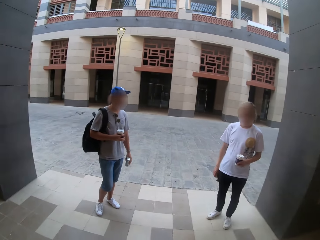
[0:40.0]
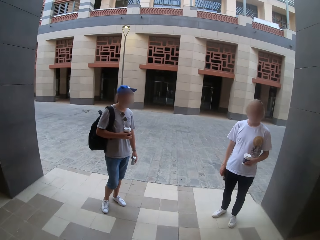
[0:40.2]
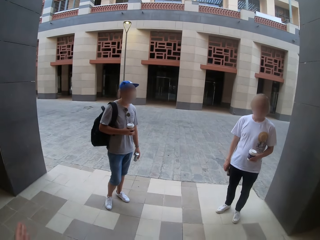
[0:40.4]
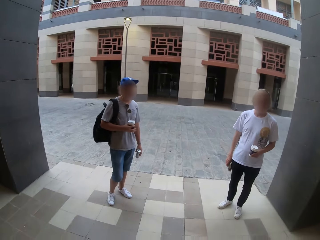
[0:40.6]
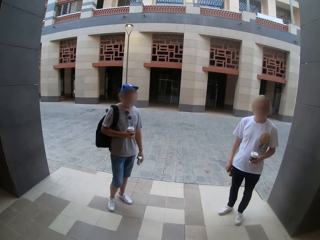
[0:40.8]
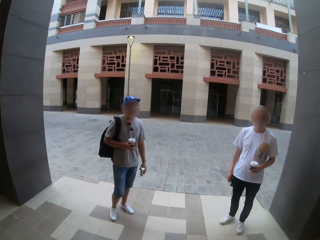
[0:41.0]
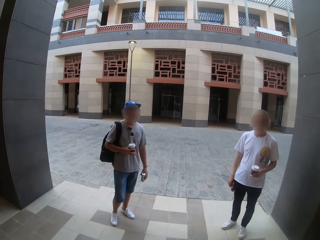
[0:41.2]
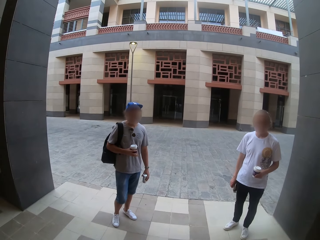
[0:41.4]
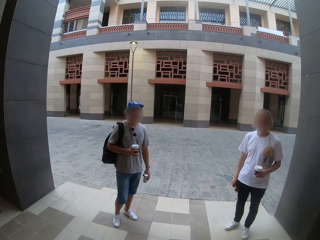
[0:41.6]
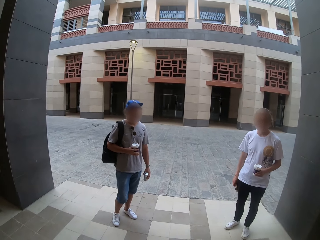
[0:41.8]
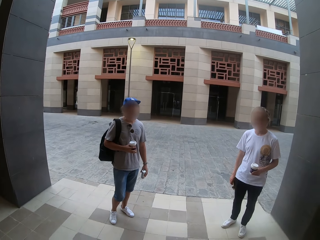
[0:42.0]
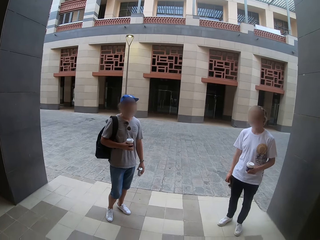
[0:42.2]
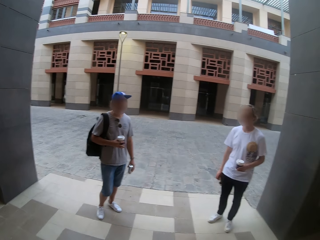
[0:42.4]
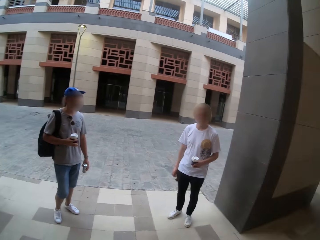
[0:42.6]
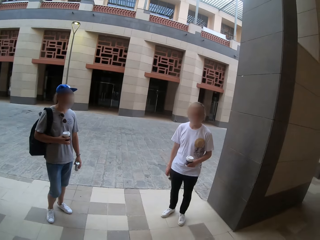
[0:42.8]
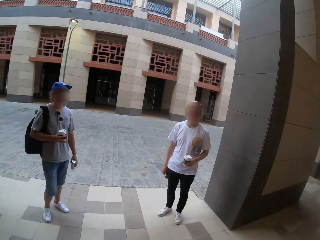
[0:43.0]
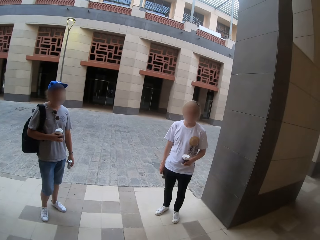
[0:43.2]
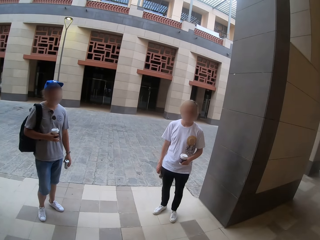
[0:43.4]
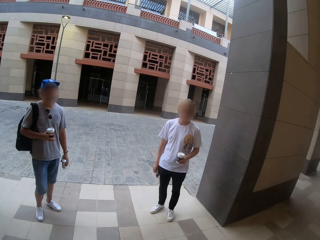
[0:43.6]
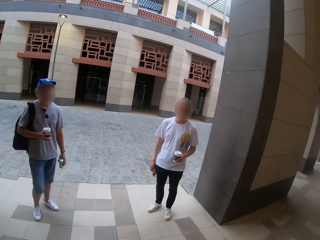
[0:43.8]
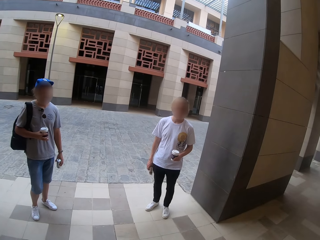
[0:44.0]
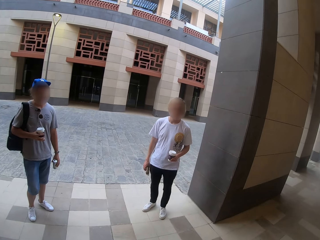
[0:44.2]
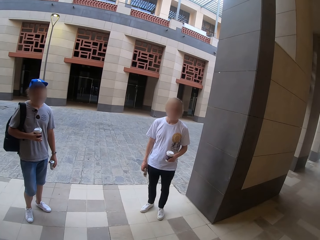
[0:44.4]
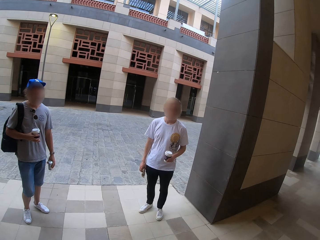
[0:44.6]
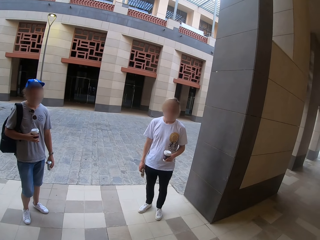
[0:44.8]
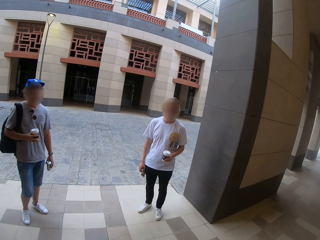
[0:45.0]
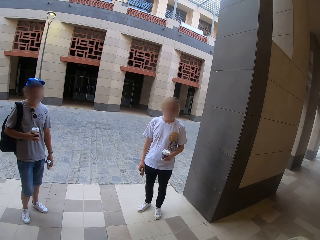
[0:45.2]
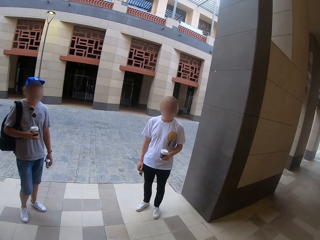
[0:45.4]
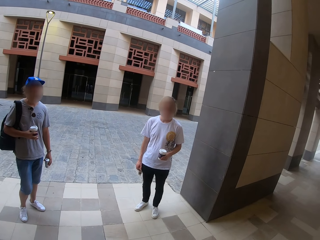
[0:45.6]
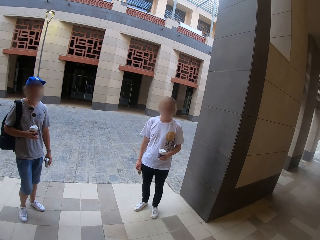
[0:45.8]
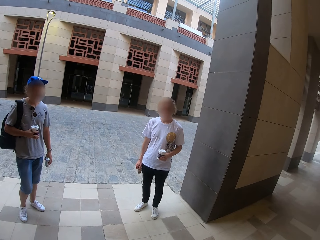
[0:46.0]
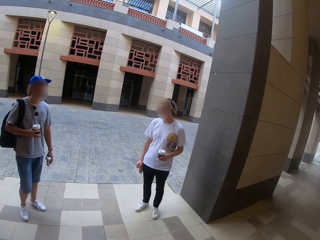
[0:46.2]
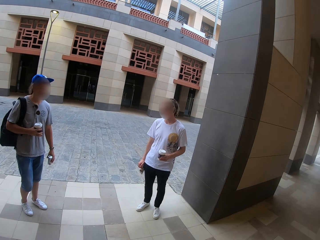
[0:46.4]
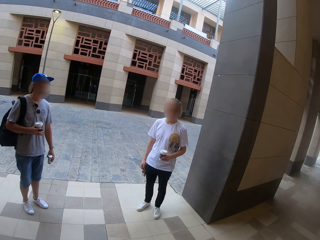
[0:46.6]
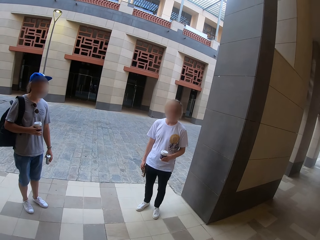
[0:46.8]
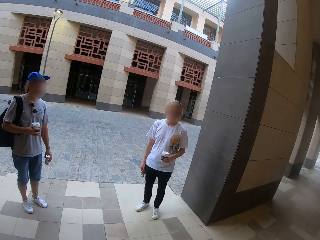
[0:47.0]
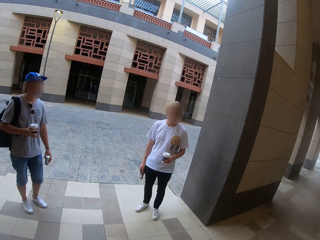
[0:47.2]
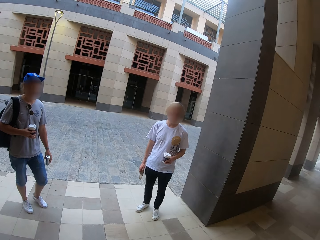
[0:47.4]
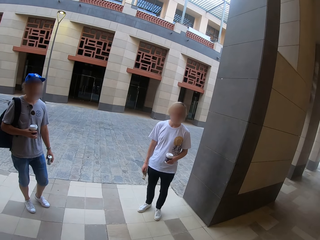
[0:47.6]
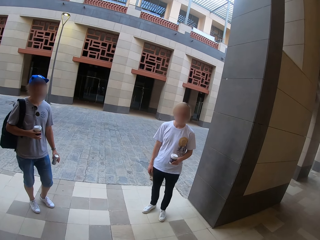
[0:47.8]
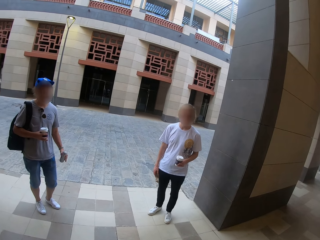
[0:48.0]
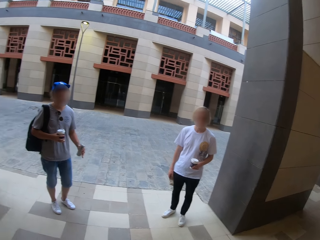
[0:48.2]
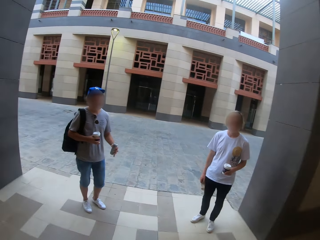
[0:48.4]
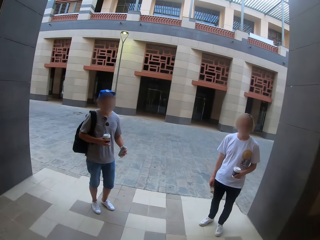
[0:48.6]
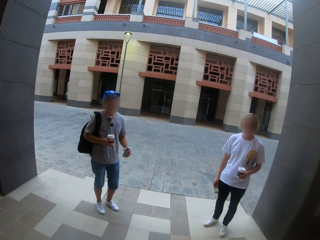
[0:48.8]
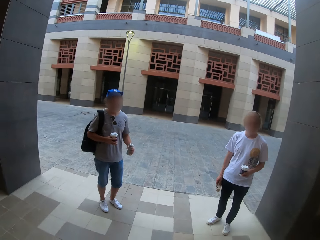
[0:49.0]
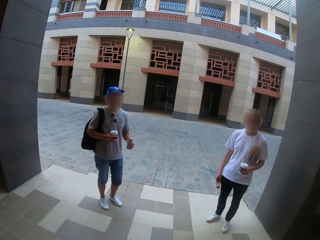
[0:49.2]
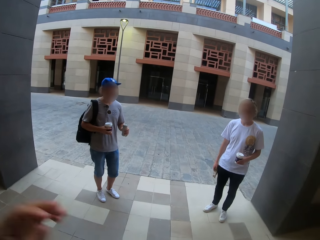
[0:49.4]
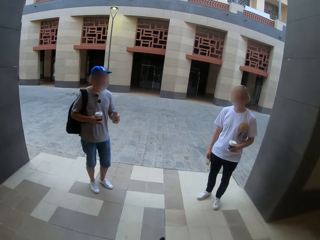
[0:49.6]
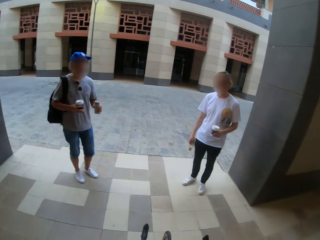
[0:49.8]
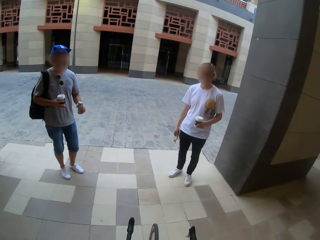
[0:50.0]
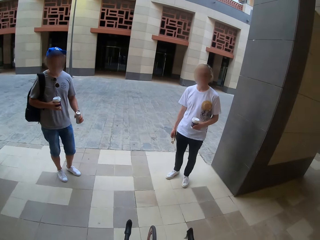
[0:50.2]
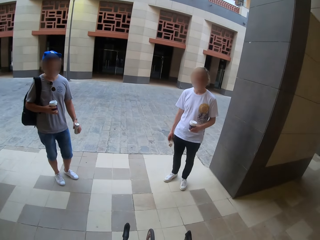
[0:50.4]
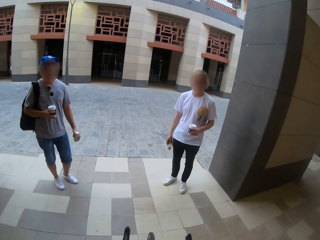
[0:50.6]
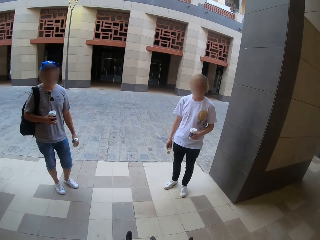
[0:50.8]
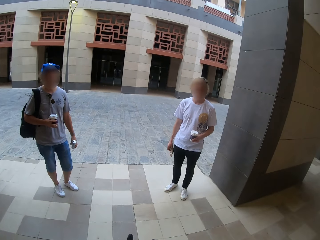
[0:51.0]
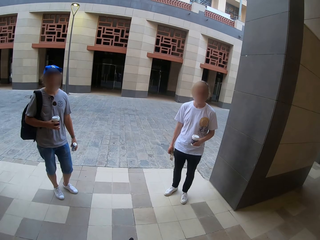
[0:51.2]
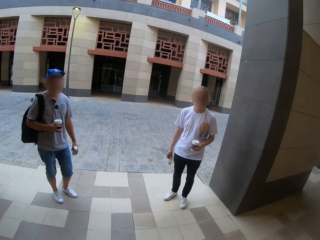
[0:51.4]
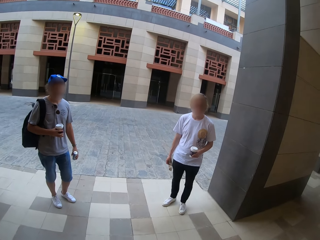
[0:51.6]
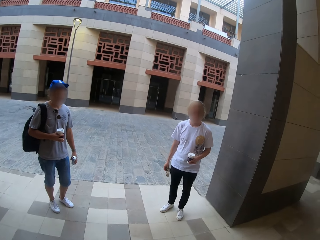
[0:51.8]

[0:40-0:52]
The camera wearer looks around. A man swings his knees. The man speaks to the camera wearer.

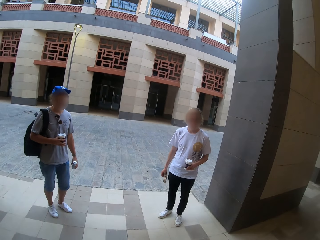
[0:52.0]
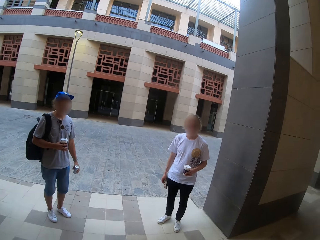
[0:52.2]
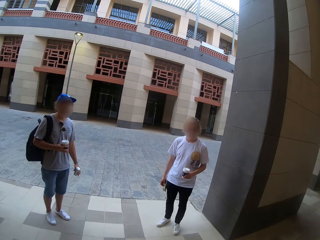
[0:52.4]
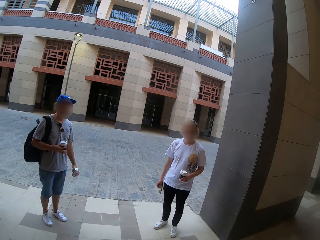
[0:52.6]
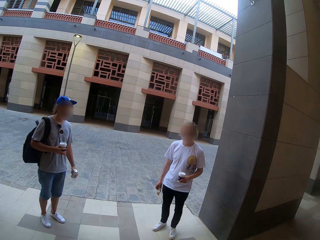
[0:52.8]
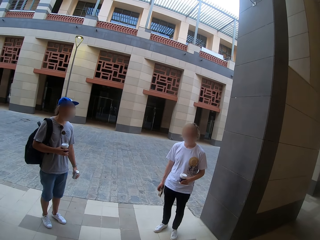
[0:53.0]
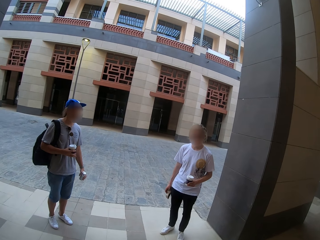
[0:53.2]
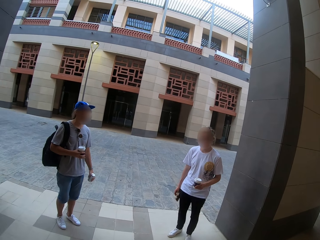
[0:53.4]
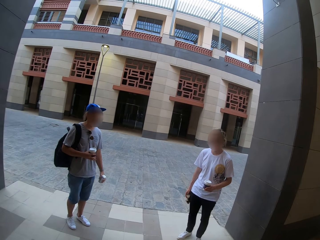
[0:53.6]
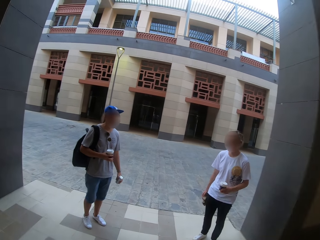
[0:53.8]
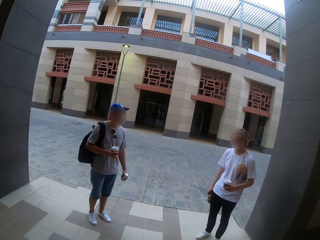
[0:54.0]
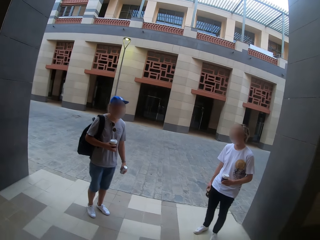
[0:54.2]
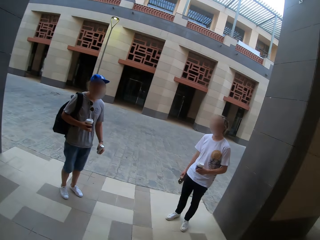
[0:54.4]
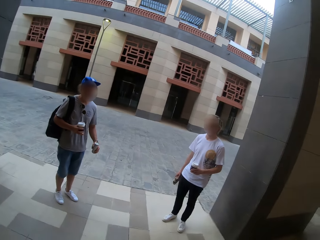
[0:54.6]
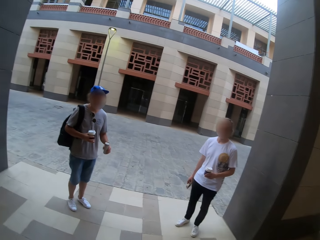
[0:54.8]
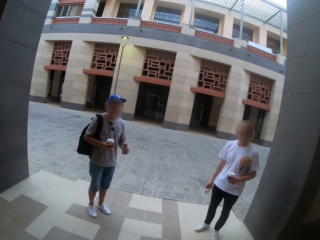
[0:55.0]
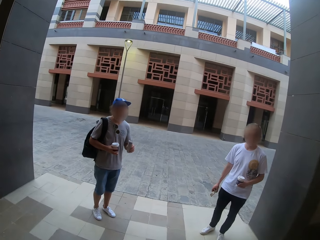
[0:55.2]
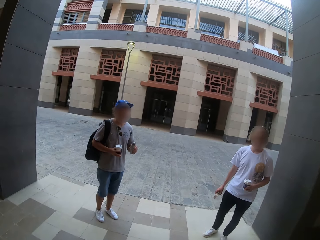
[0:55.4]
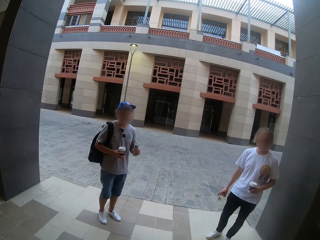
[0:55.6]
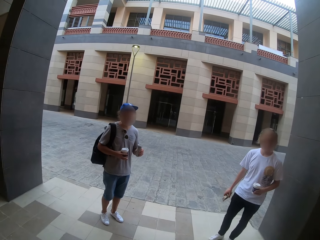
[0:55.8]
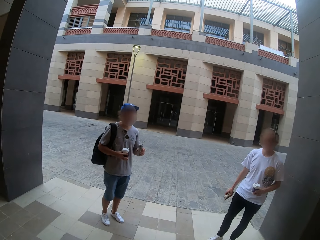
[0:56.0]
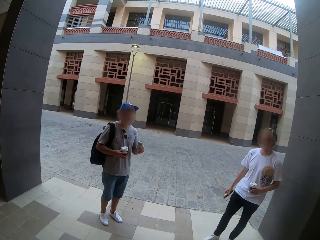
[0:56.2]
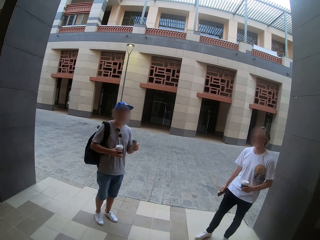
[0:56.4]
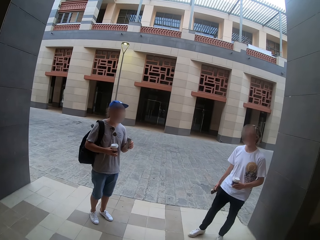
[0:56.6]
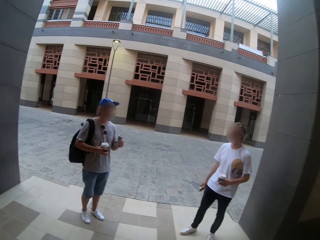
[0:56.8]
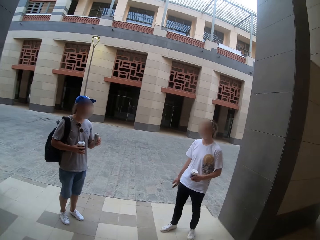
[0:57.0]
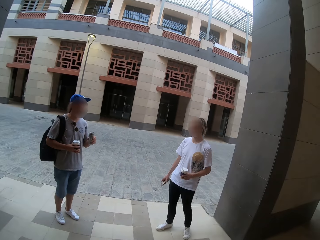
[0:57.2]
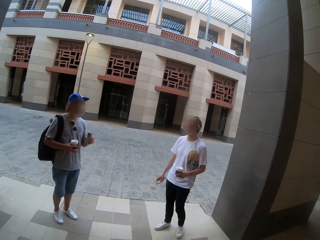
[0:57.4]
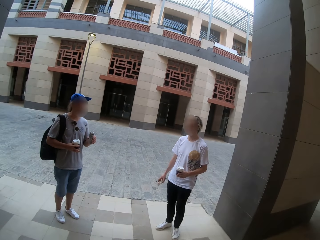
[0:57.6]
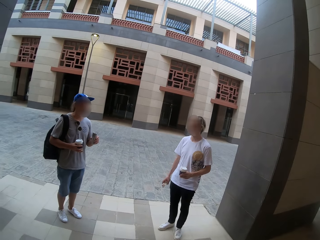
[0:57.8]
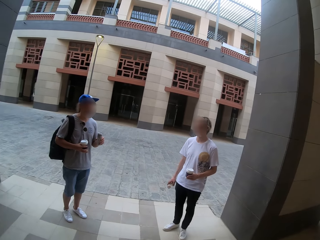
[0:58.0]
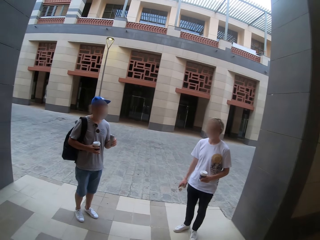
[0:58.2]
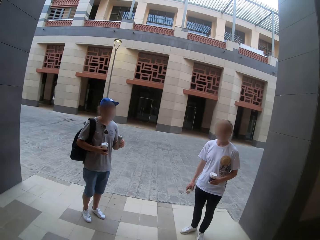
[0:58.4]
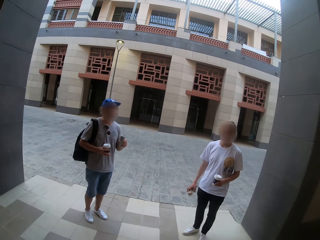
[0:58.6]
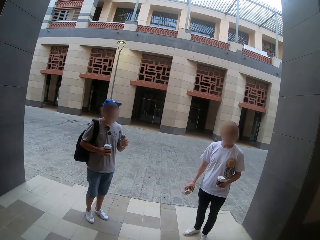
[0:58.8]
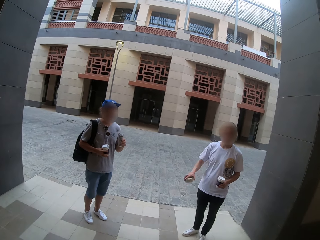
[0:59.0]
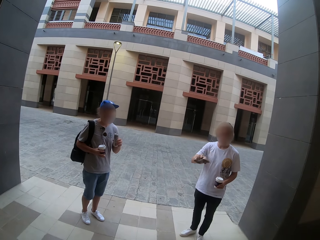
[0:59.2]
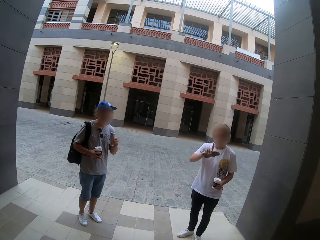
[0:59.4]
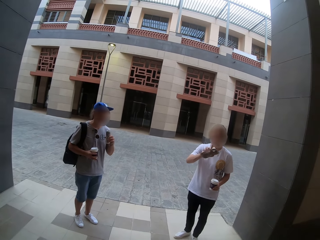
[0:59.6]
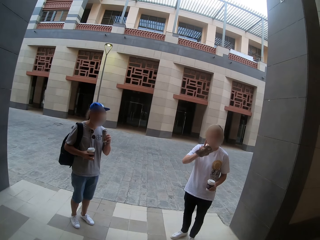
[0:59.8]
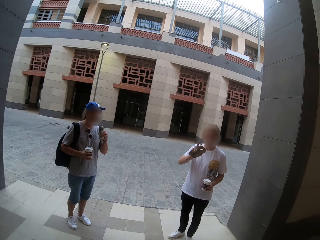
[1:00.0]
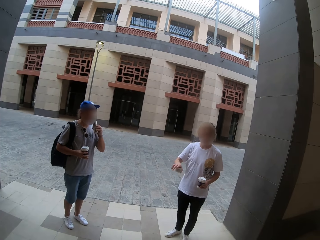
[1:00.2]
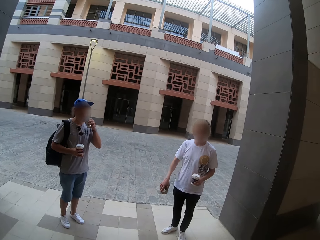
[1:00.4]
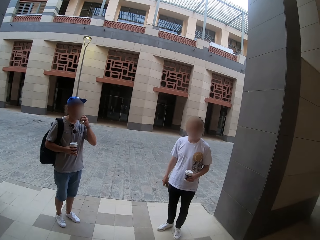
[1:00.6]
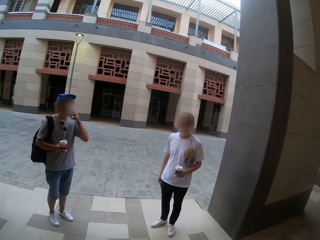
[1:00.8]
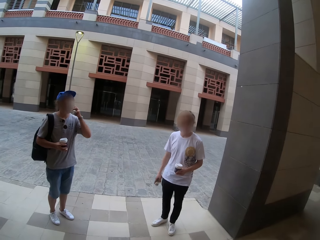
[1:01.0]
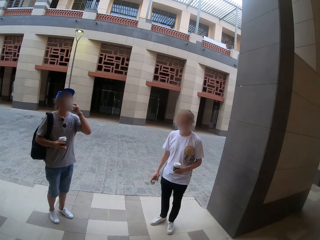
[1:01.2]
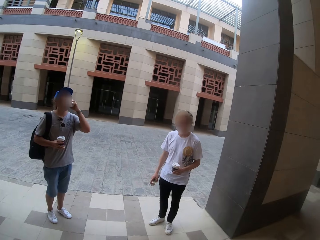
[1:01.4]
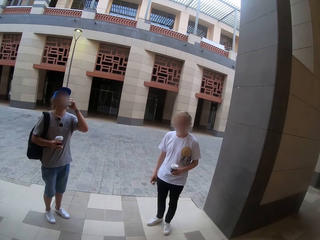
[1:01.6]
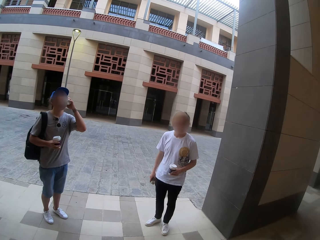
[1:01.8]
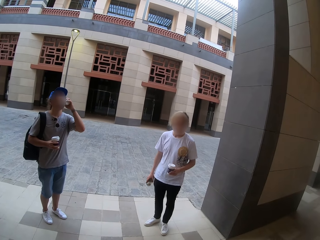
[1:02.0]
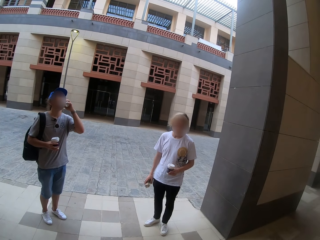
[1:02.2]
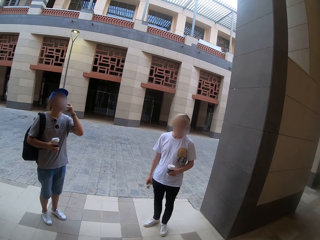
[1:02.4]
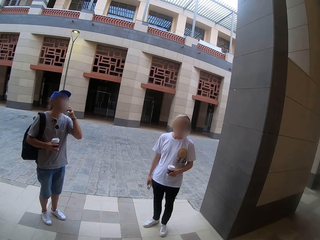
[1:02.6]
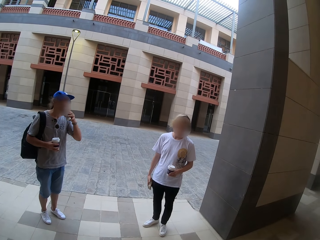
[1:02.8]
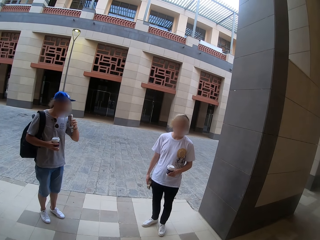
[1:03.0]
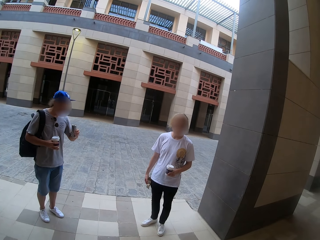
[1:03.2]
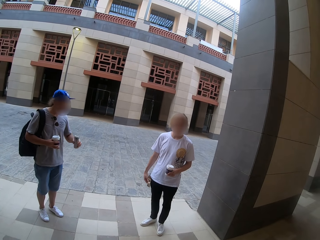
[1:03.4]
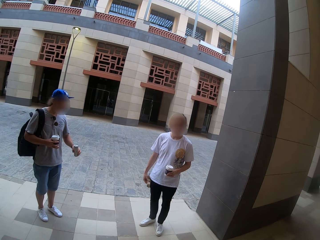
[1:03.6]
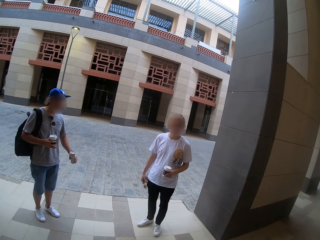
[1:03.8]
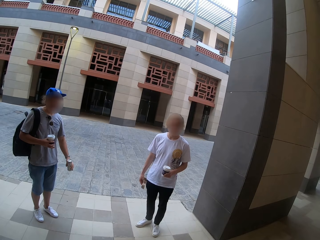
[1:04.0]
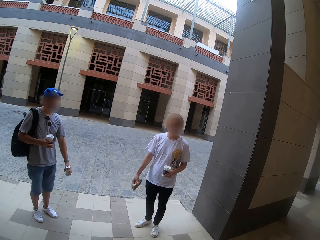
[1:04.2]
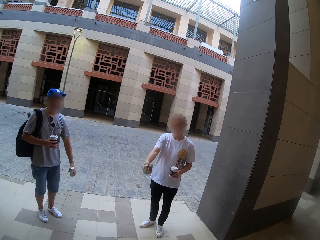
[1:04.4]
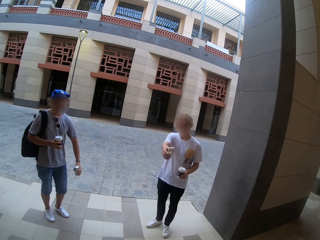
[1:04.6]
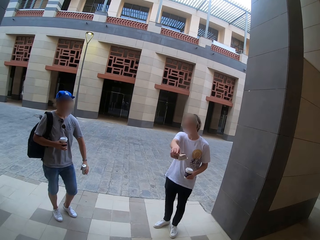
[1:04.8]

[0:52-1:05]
The camera wearer speaks to a man. Another man speaks to the camera wearer. A person takes a drink, and another person raises a hand.
